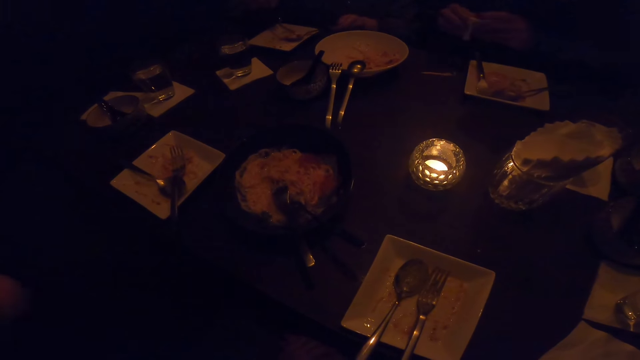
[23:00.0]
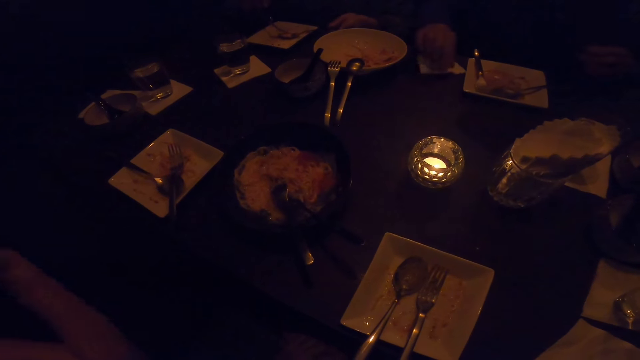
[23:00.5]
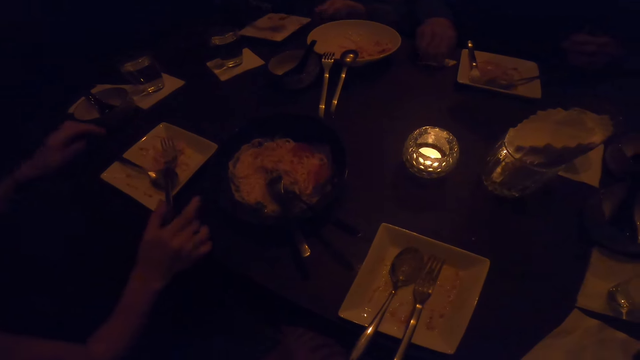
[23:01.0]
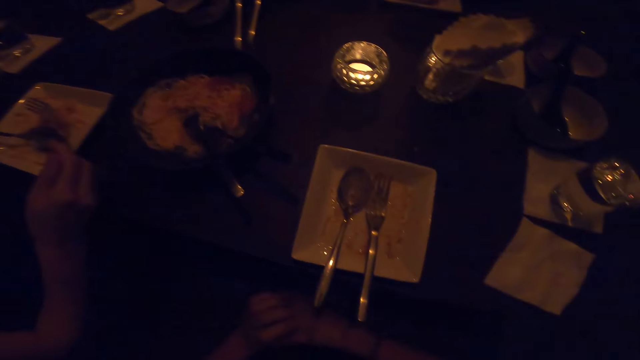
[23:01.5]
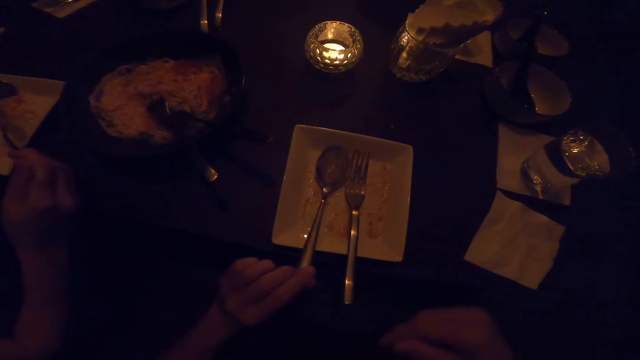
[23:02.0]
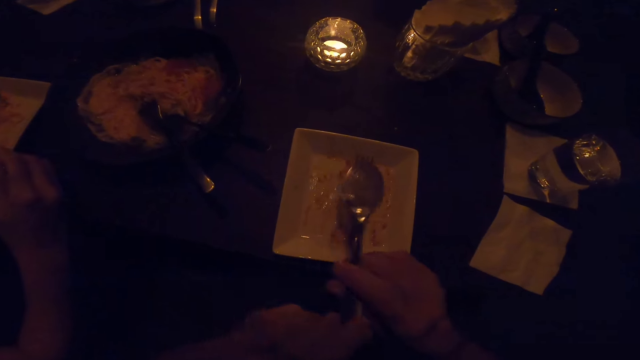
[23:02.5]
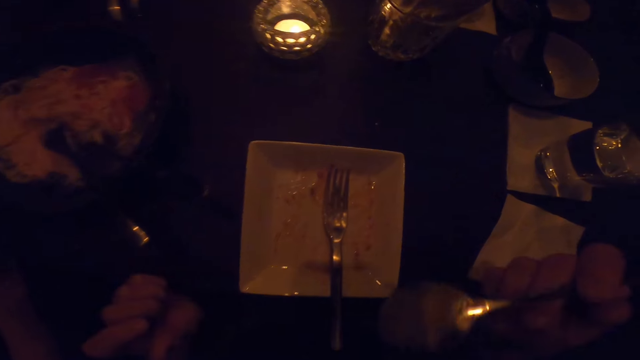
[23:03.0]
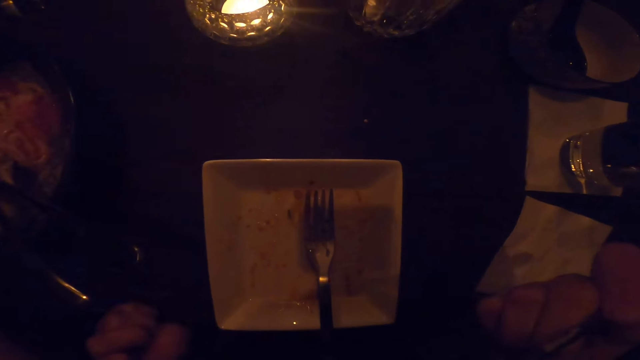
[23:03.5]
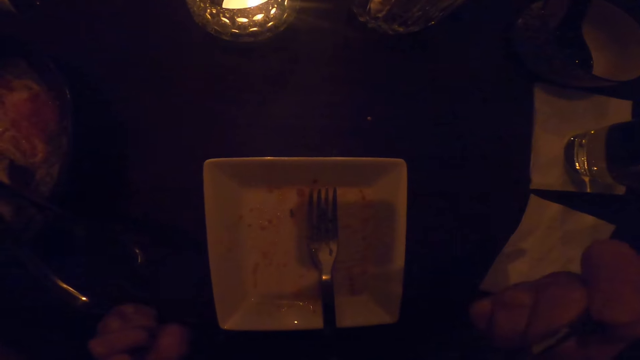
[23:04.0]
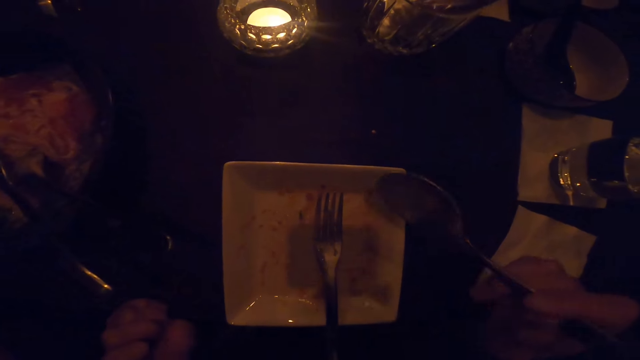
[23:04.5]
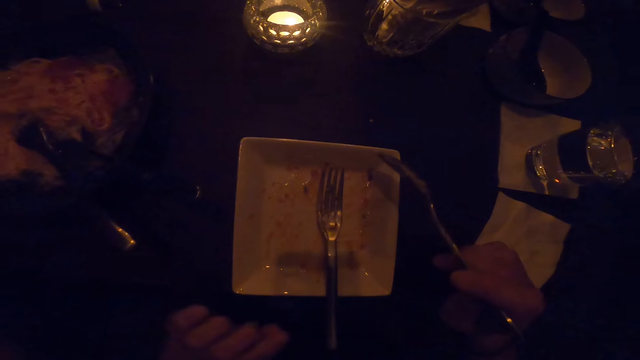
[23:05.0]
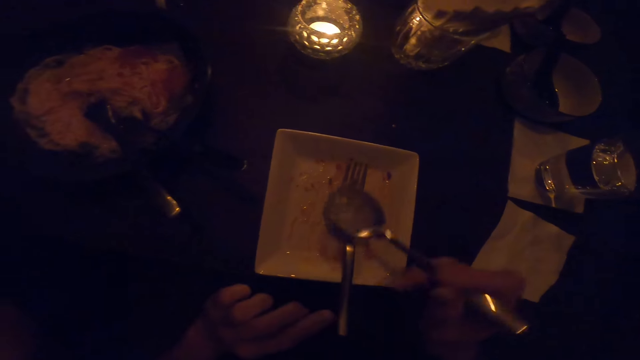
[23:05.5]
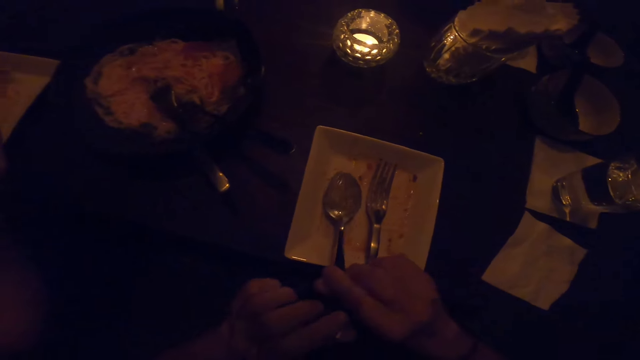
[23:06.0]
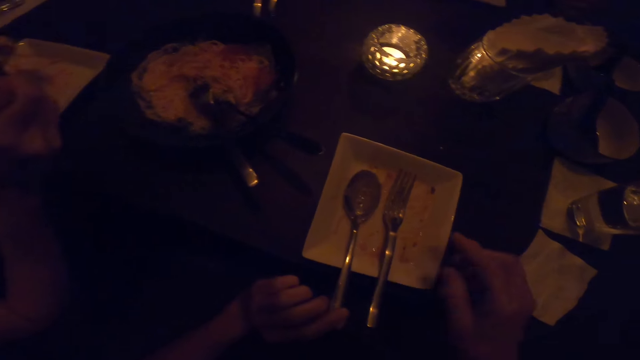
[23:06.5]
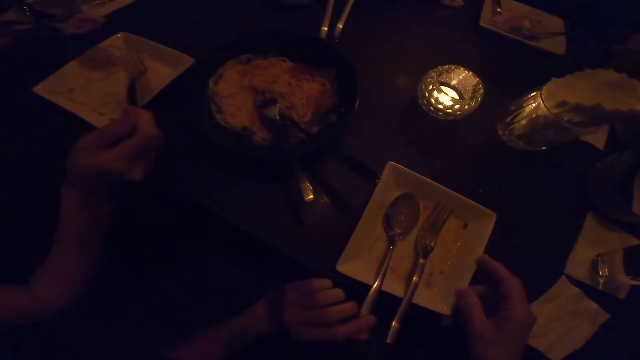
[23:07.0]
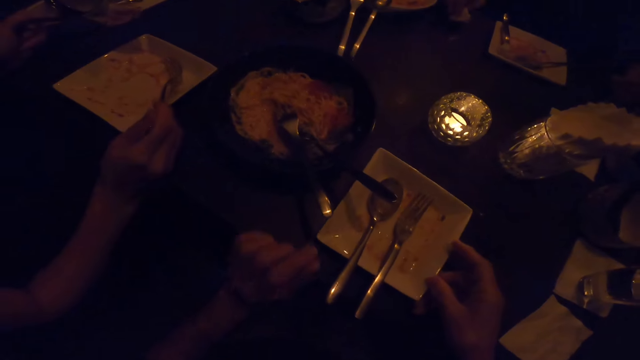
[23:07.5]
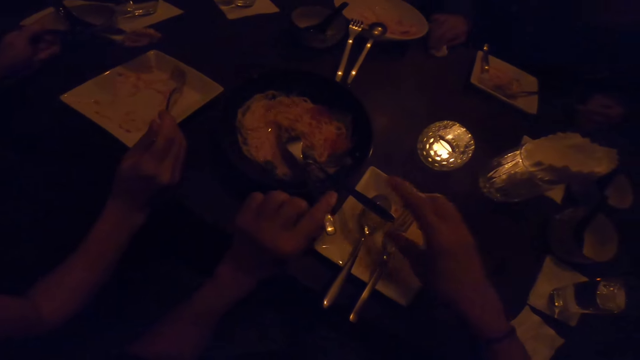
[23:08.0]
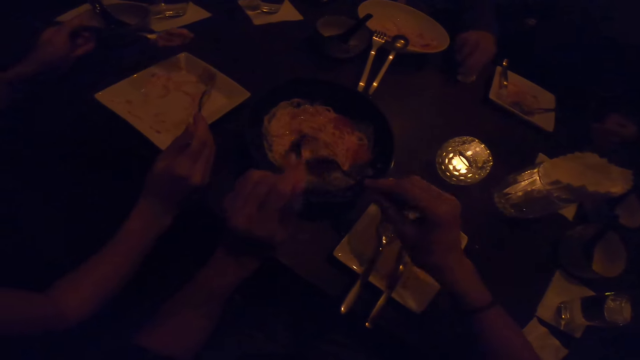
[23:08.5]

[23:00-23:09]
The camera wearer picks the spoon from the plate on the table with his left hand. He passes the spoon to his right hand. He raises the spoon in his right hand to his mouth. He drops a dirt from the spoon to the plate on the table. He drops the spoon in his right hand on the plate on the table. He moves a plate. He holds the spoon from the frying pan on the table with his right hand.

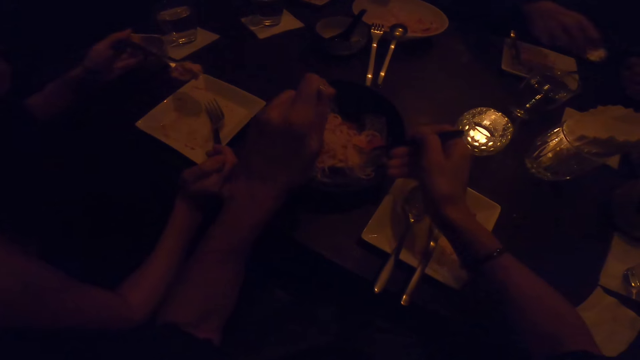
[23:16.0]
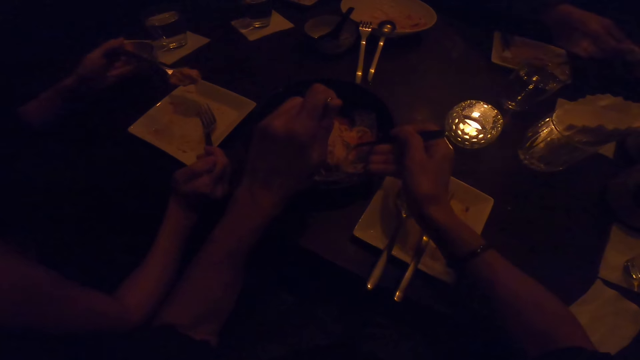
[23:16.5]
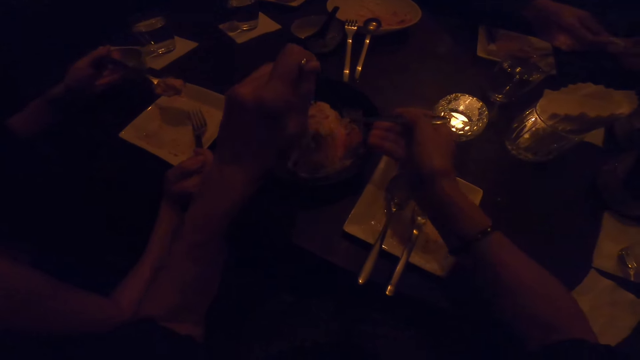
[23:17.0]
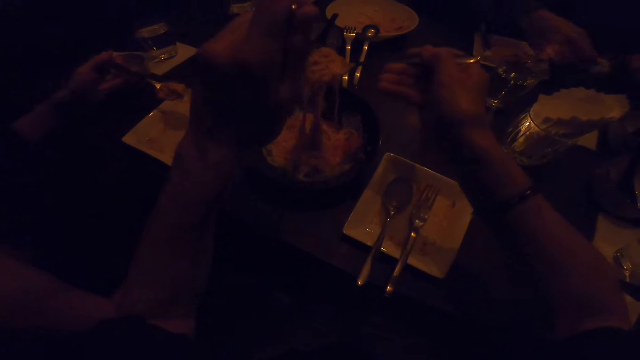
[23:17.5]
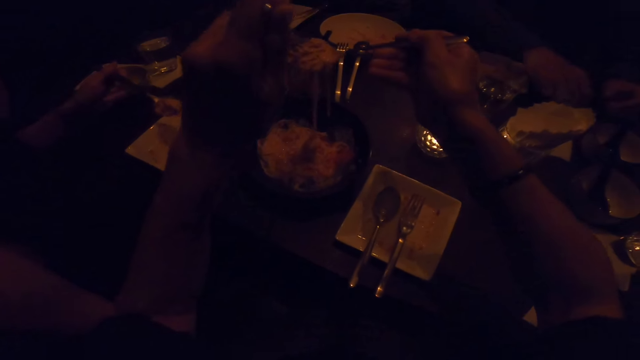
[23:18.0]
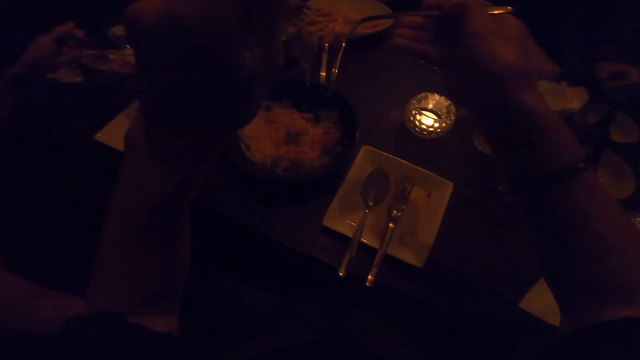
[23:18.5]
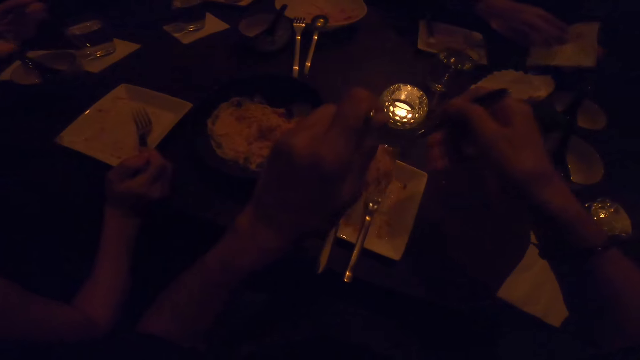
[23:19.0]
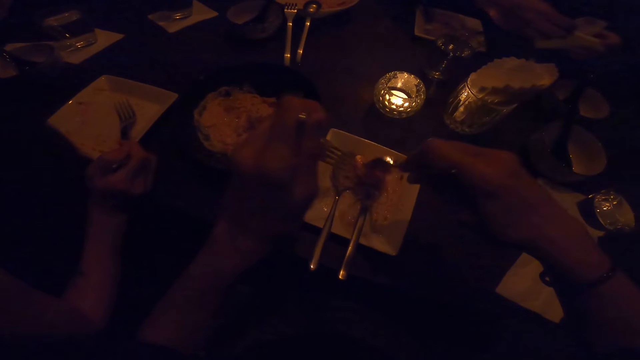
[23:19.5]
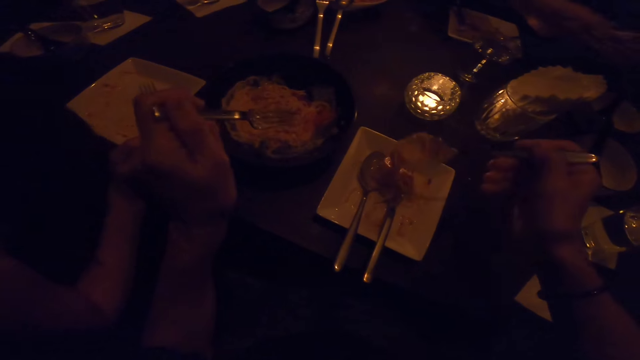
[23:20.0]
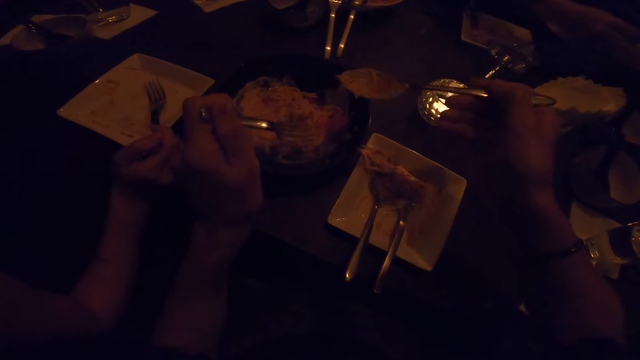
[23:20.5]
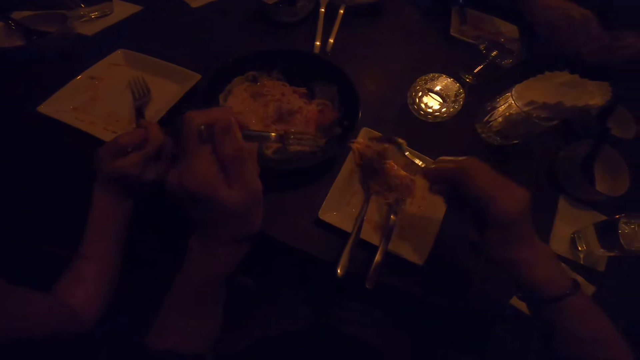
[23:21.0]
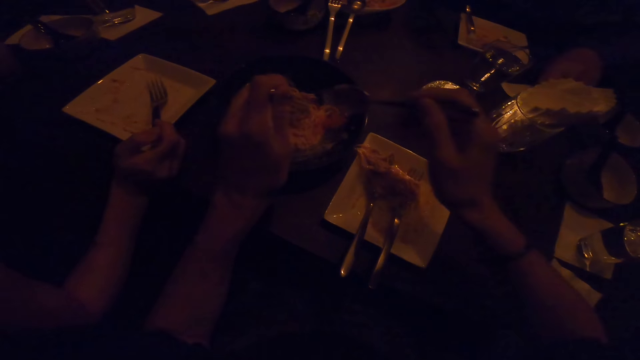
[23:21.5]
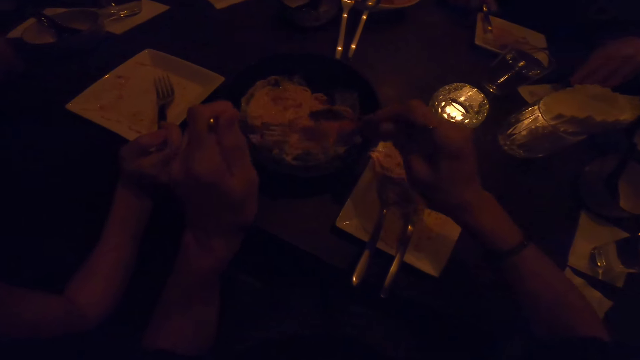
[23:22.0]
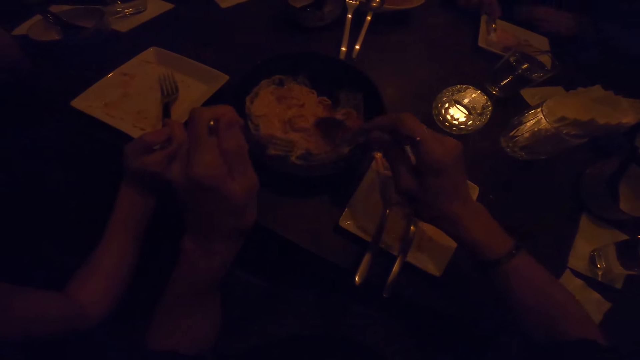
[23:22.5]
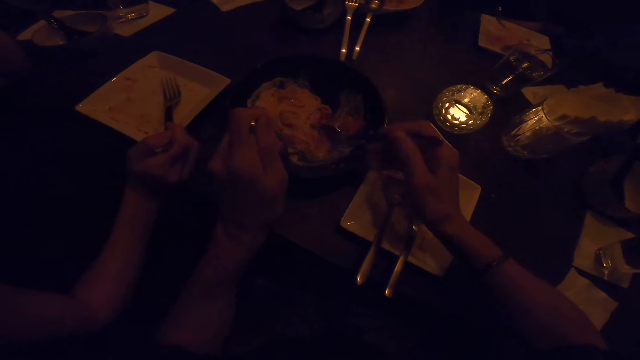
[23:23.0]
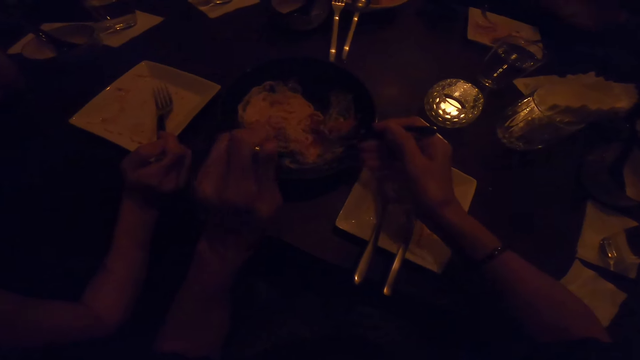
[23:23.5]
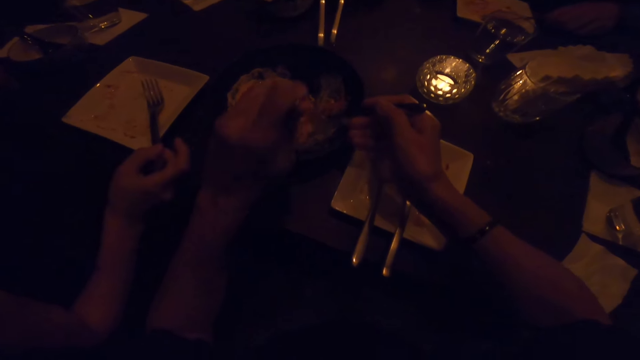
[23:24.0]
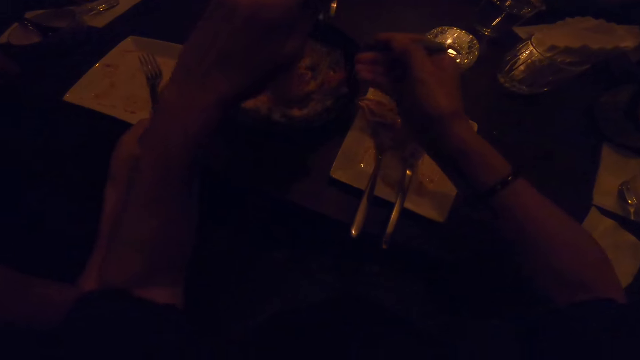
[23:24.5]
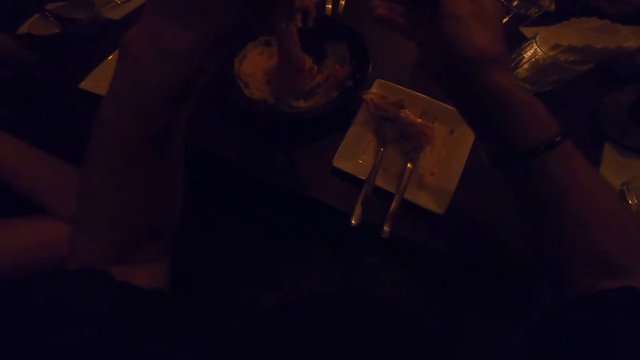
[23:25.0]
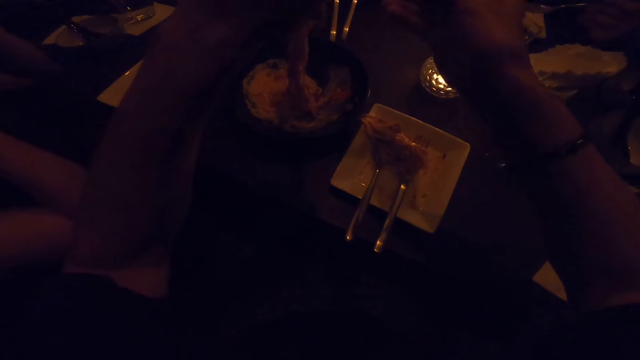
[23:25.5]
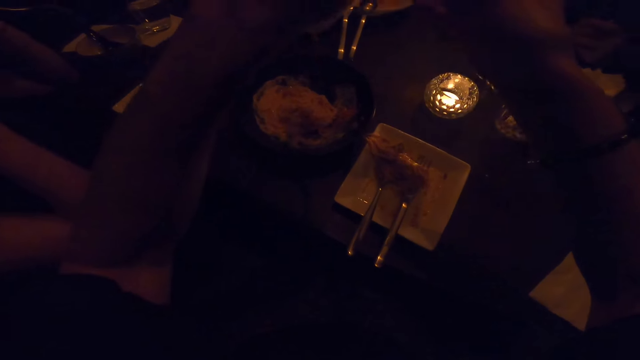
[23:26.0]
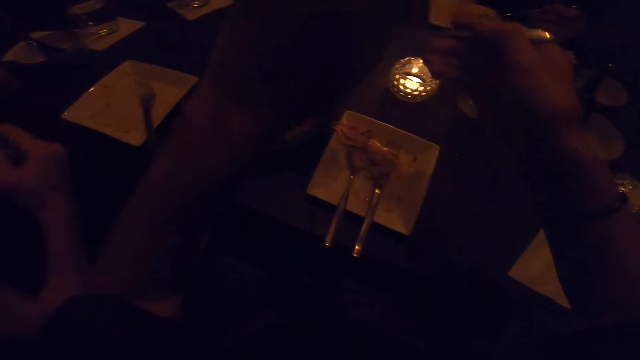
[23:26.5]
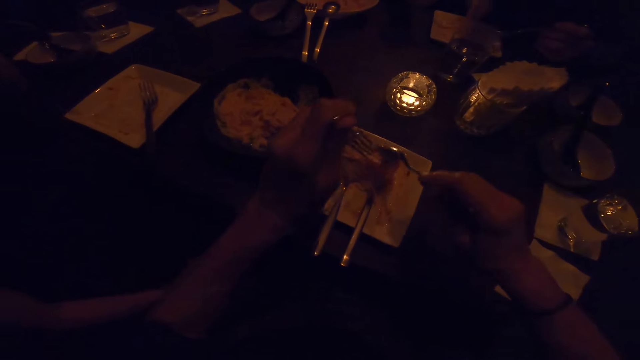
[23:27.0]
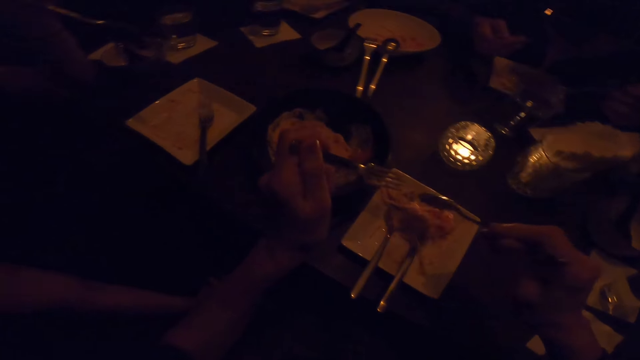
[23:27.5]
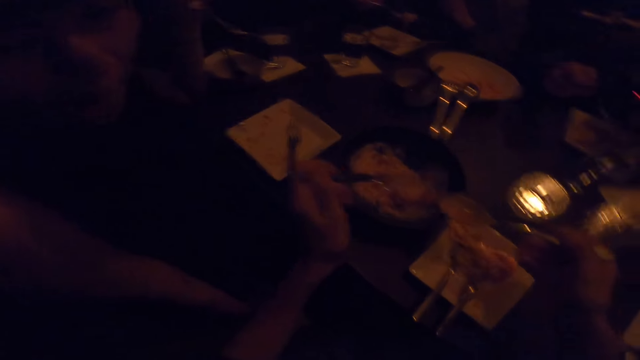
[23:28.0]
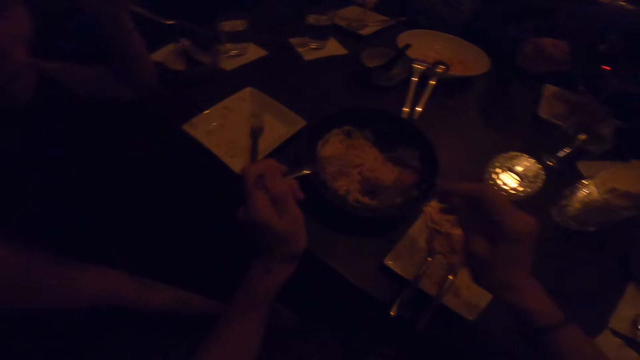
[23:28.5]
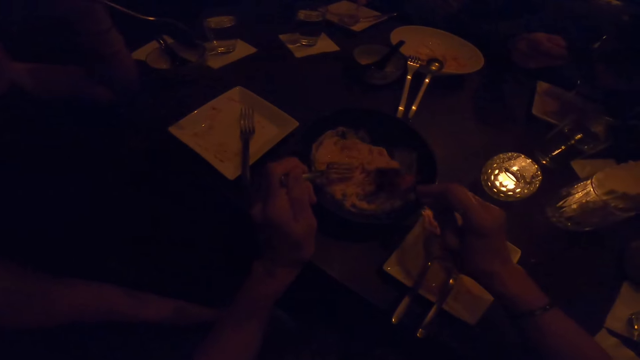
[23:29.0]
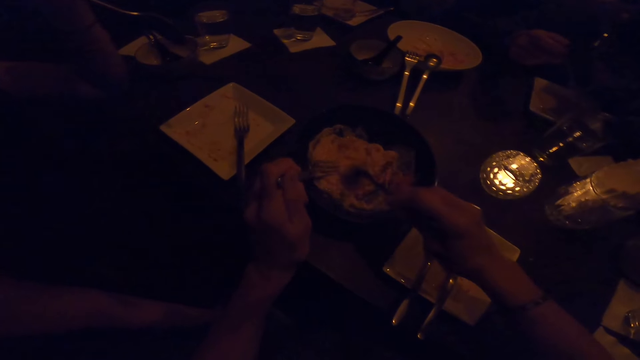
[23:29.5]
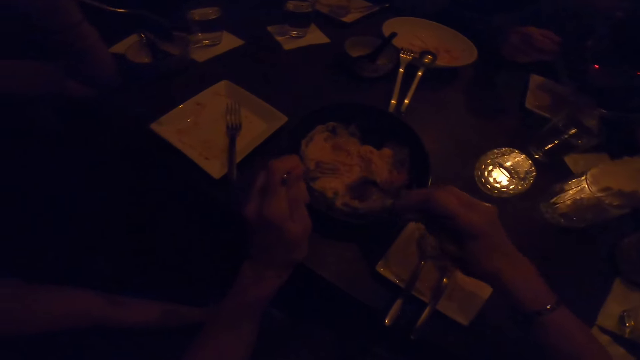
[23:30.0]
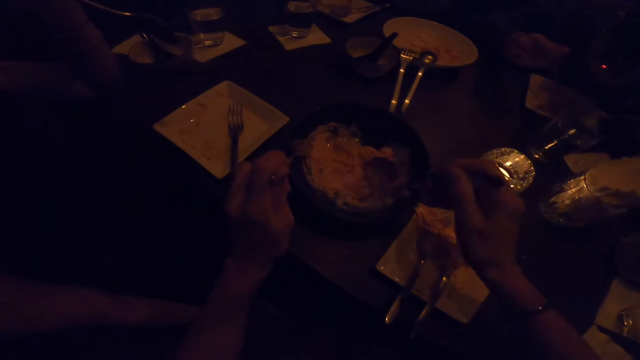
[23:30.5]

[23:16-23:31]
The camera wearer packs food from the frying pan on the table with the fork in his left hand. He drops the food on the plate on the table. He takes food with the fork and spoon in the plate. He packs food from the frying pan on the table with the spoon in his right hand. He packs food from the frying pan on the table with the fork in his left hand. He drops the food on the plate on the table.
